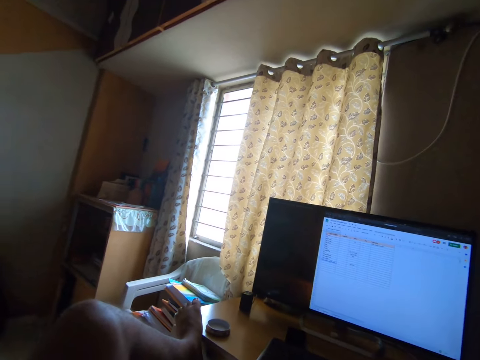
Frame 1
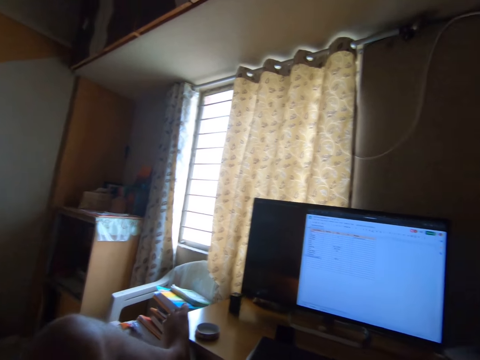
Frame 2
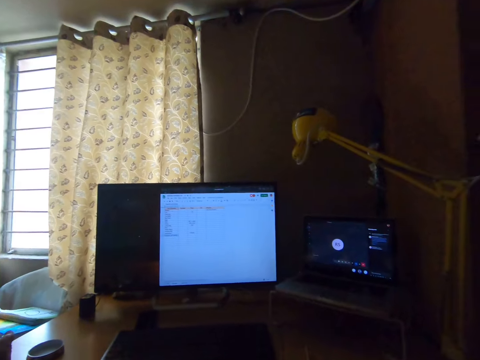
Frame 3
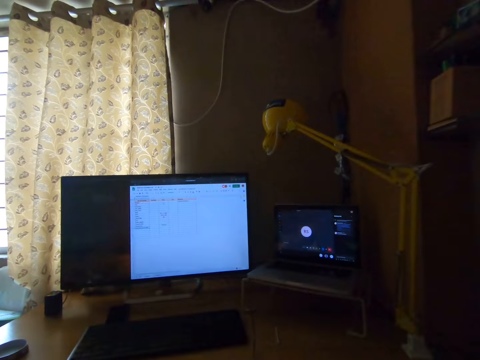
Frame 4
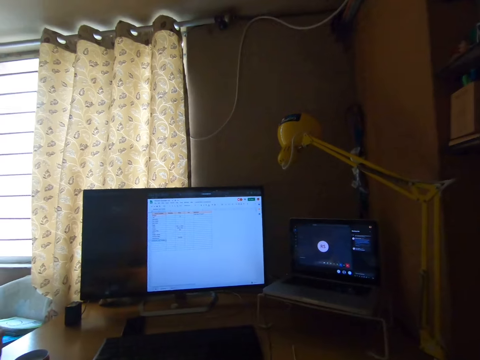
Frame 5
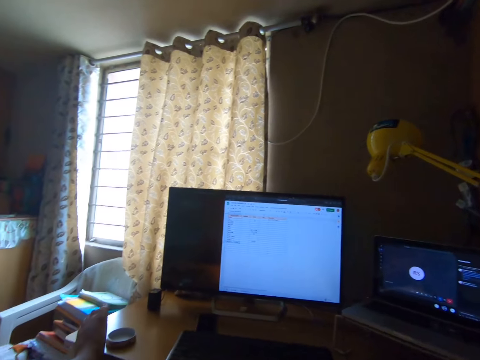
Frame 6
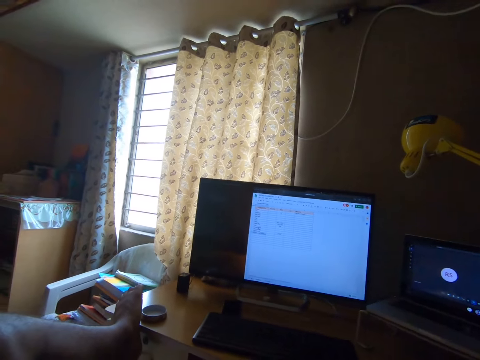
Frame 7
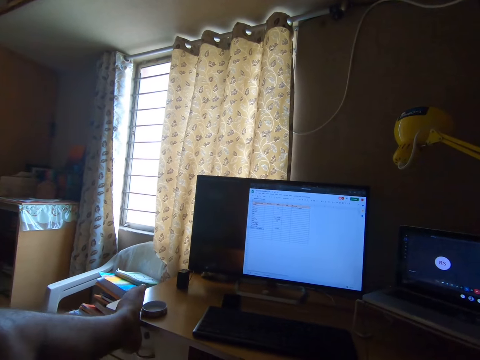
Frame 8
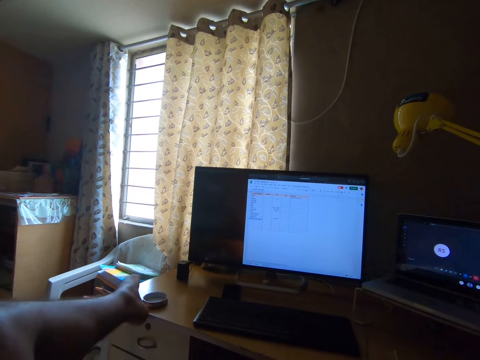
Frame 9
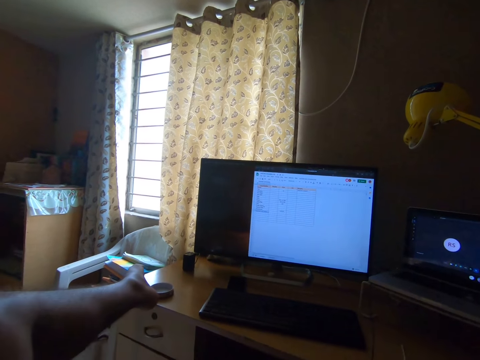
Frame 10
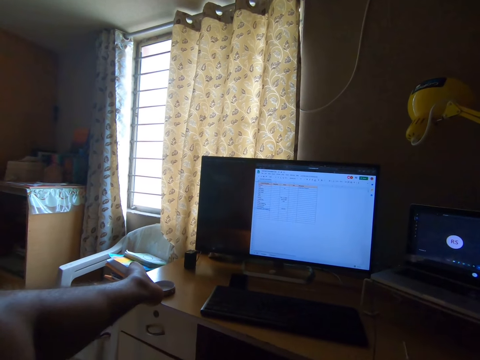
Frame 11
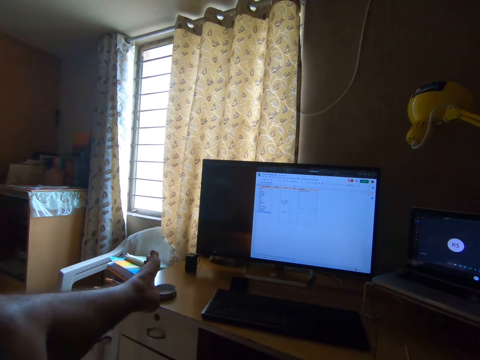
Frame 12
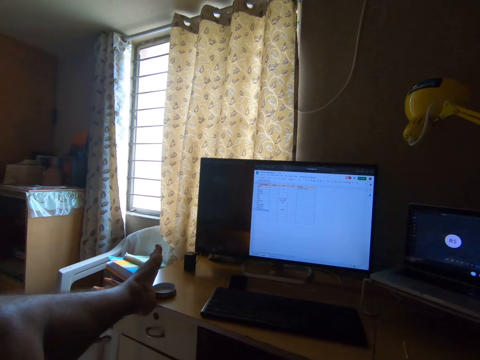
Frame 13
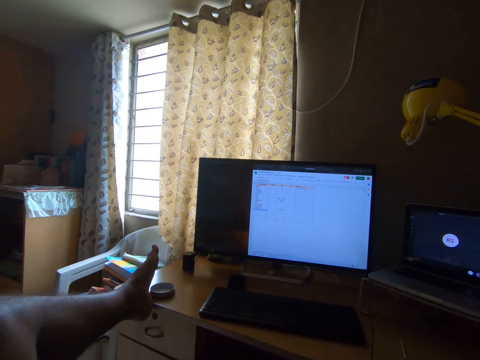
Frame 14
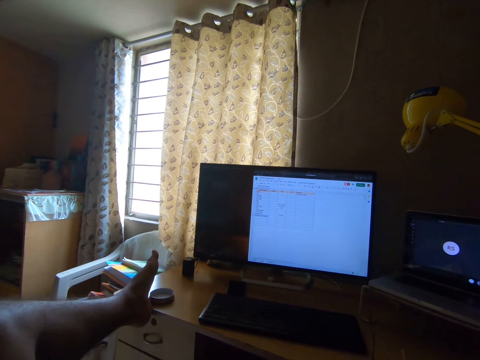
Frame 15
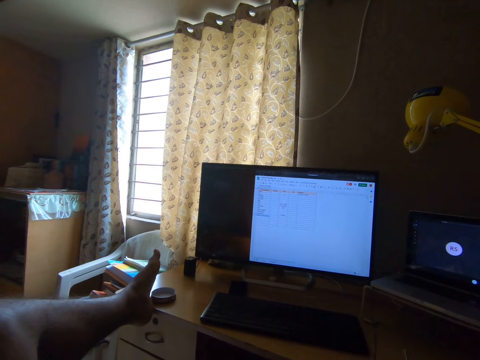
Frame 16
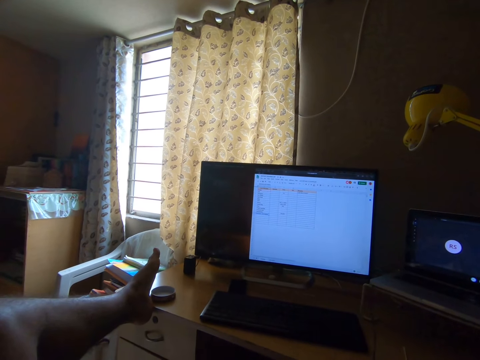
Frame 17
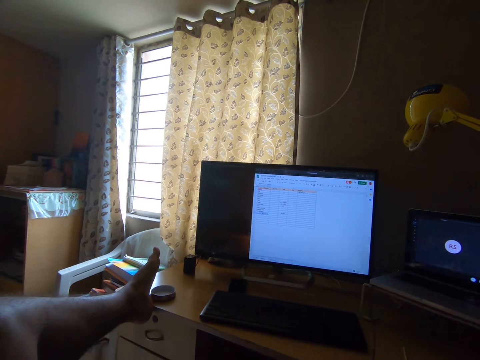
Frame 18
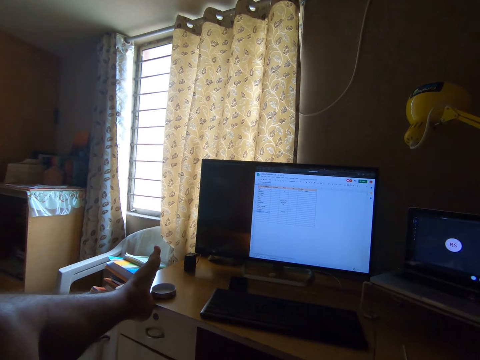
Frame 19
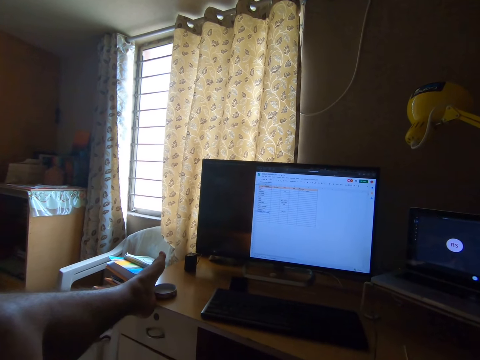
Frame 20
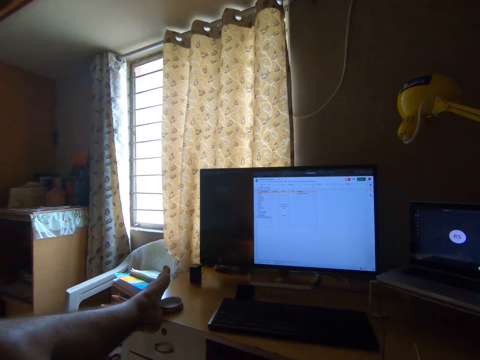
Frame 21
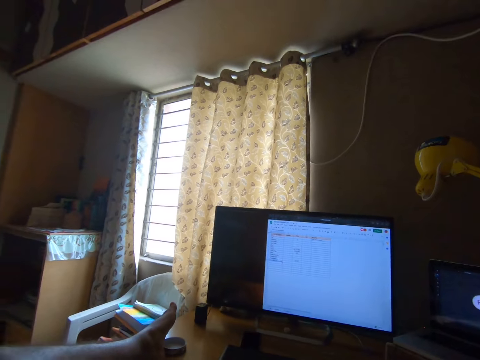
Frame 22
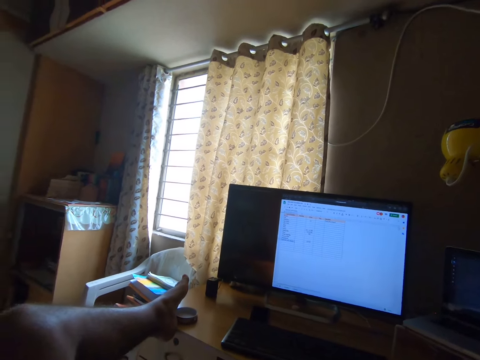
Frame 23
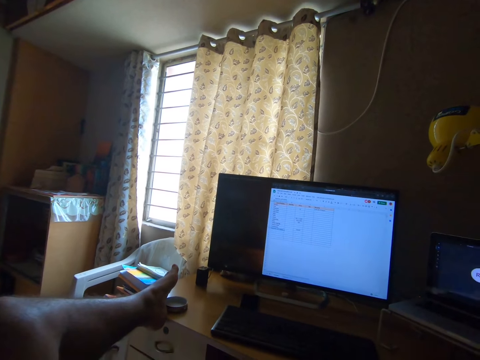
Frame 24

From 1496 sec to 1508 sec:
The camera wearer turns the head left. They turn the head right. They stare at the laptop. They turn the head left. They move the leg. They stare at the leg. They move the leg.

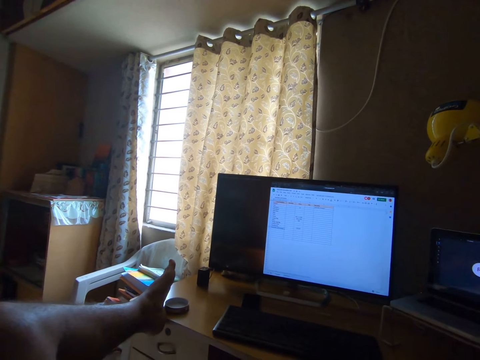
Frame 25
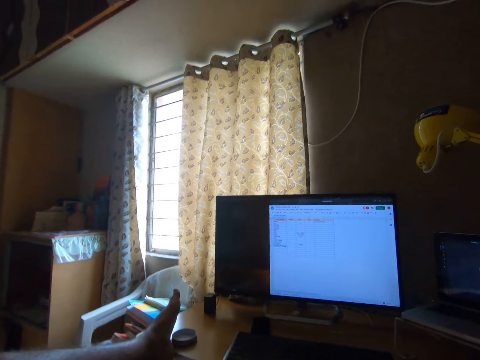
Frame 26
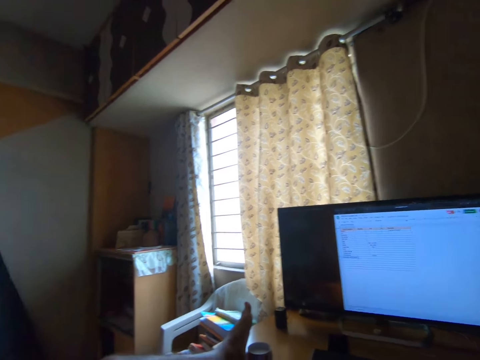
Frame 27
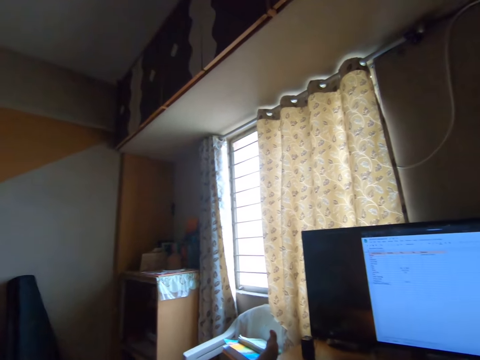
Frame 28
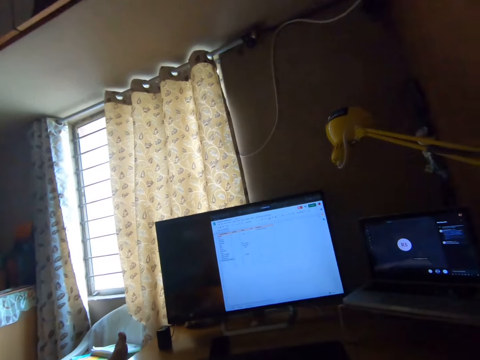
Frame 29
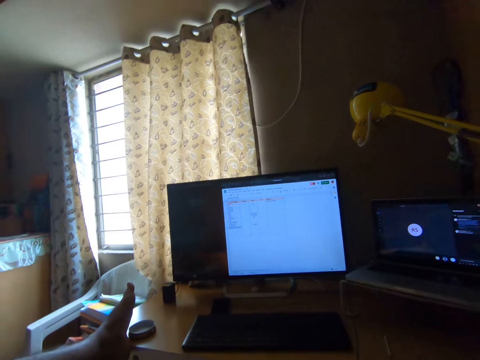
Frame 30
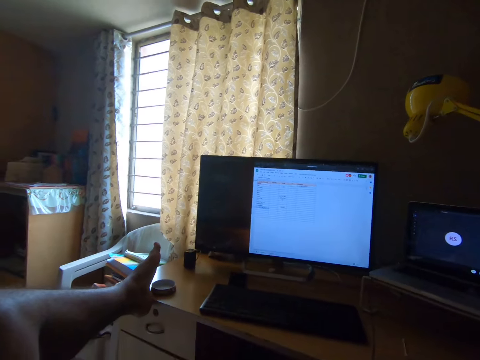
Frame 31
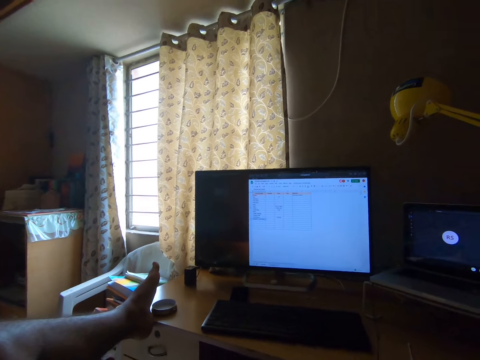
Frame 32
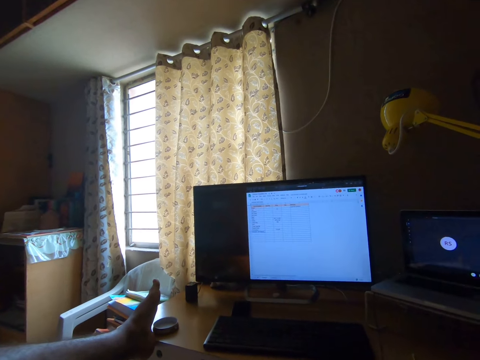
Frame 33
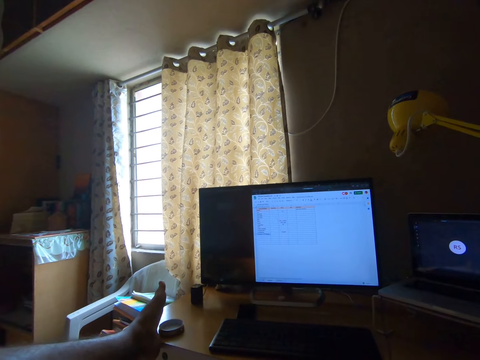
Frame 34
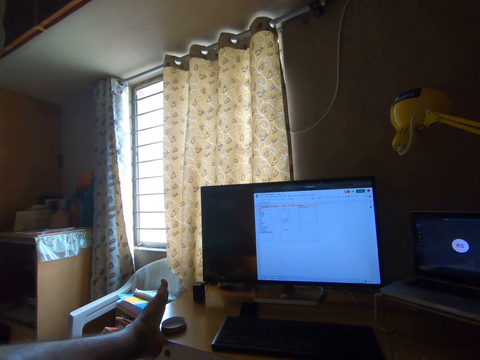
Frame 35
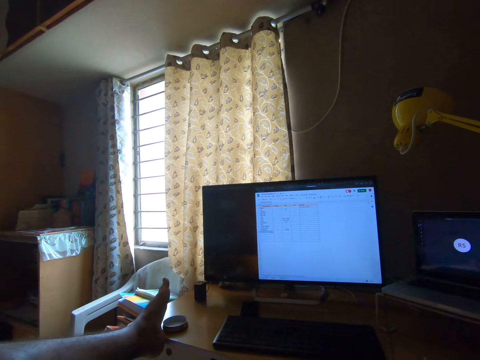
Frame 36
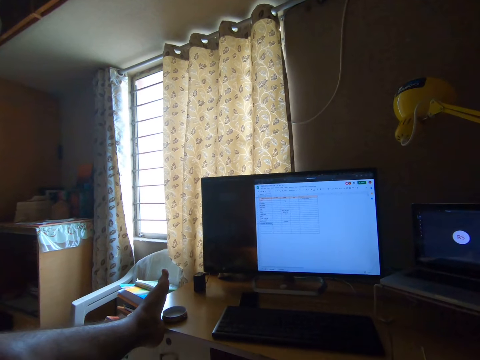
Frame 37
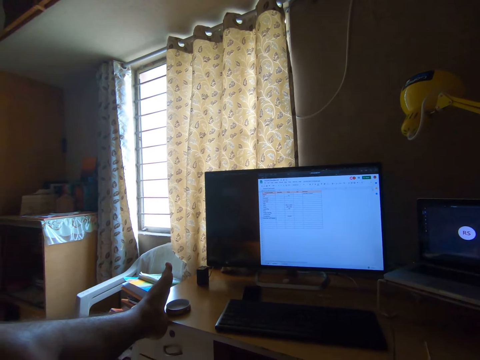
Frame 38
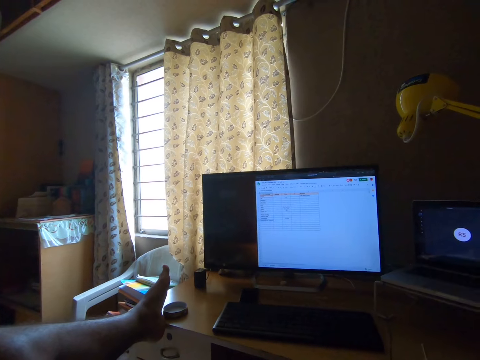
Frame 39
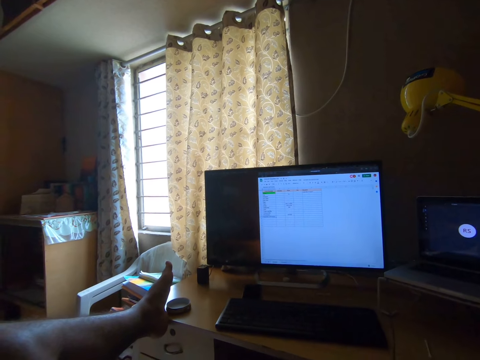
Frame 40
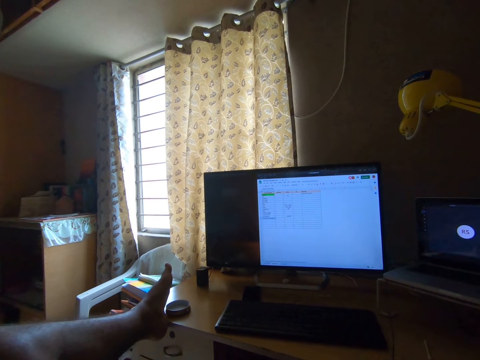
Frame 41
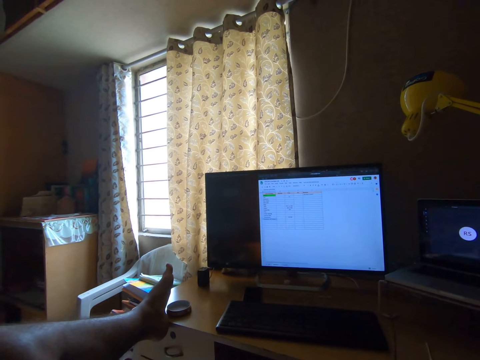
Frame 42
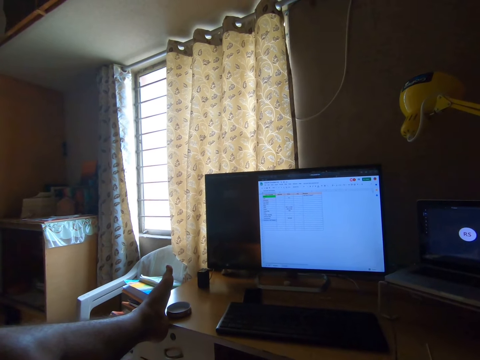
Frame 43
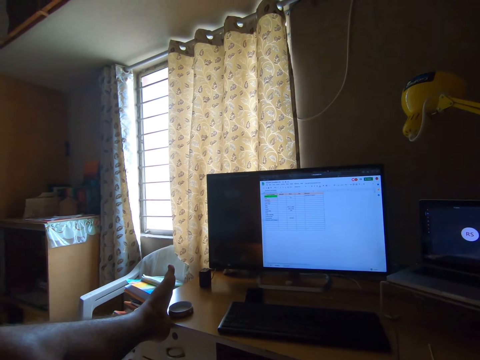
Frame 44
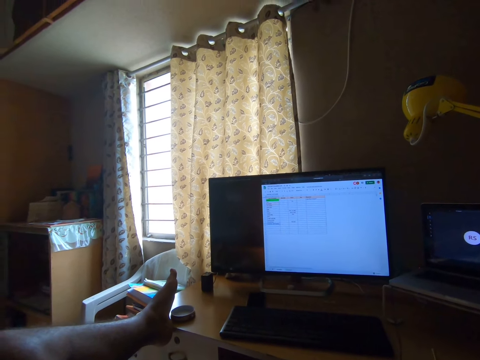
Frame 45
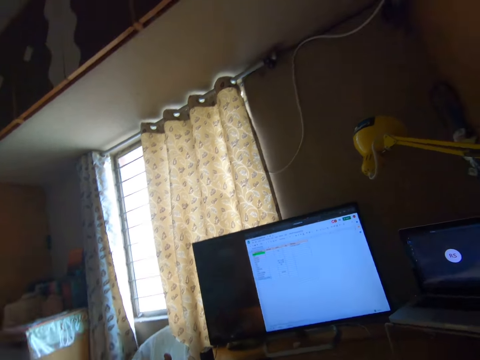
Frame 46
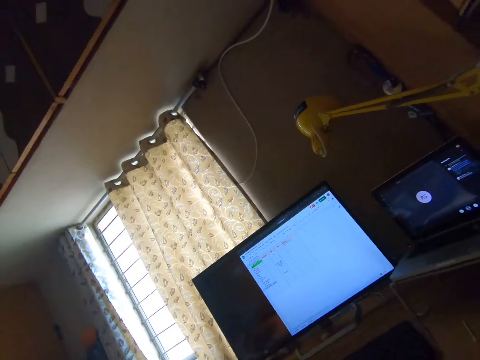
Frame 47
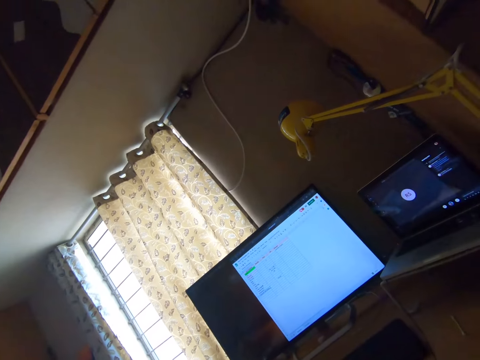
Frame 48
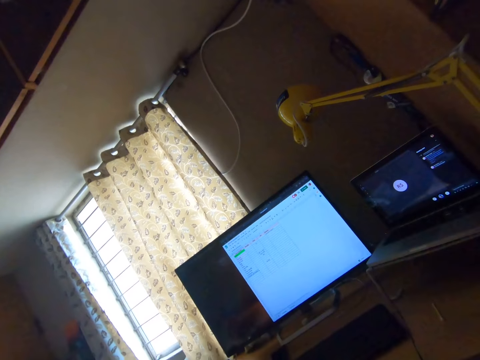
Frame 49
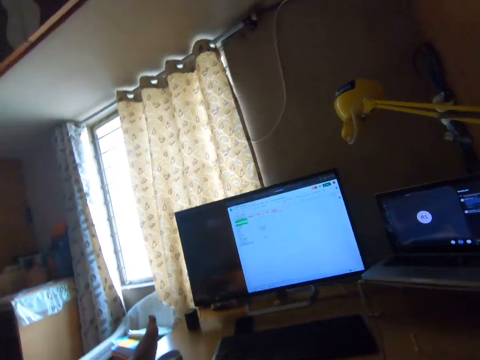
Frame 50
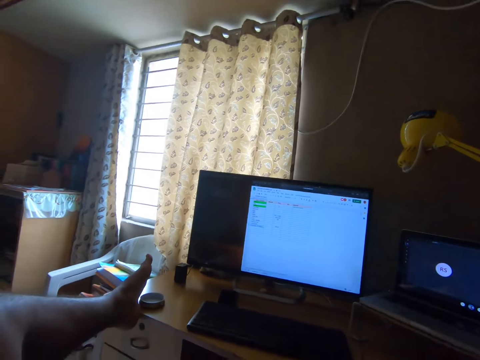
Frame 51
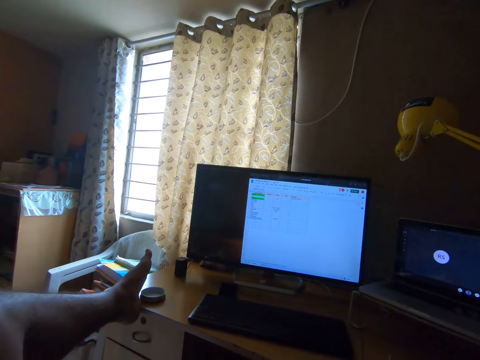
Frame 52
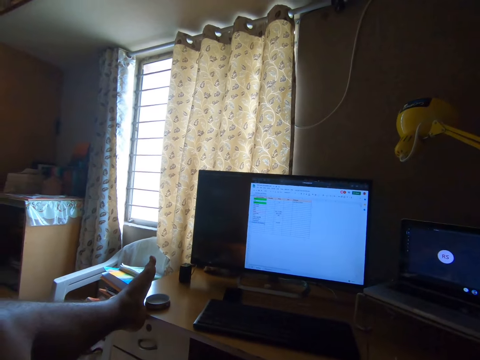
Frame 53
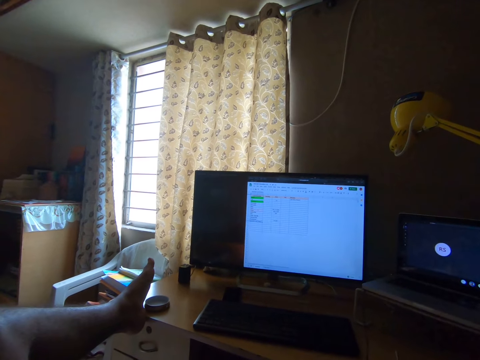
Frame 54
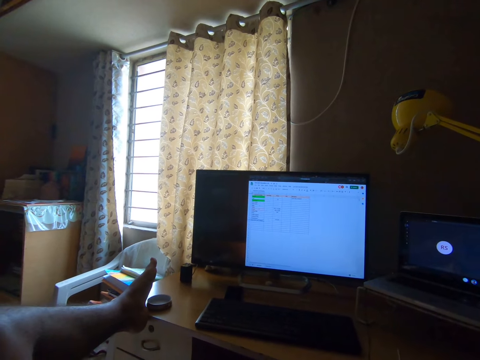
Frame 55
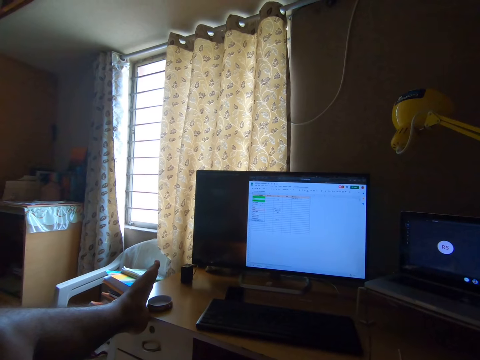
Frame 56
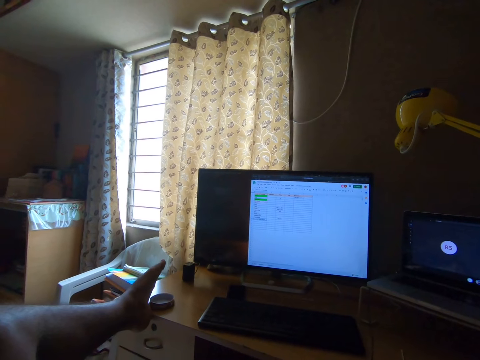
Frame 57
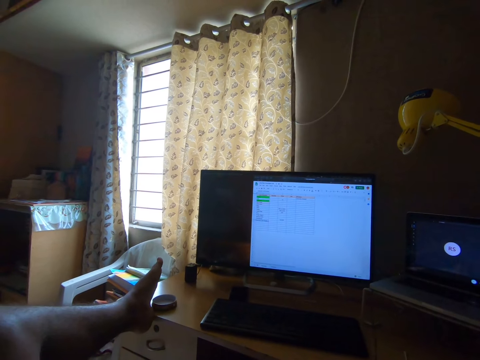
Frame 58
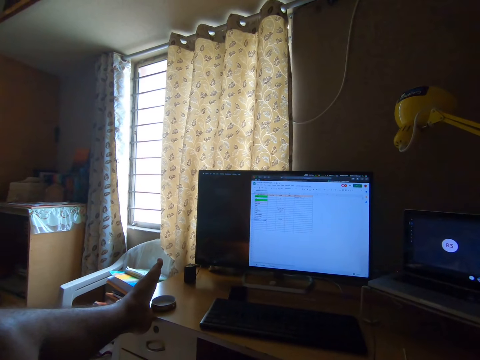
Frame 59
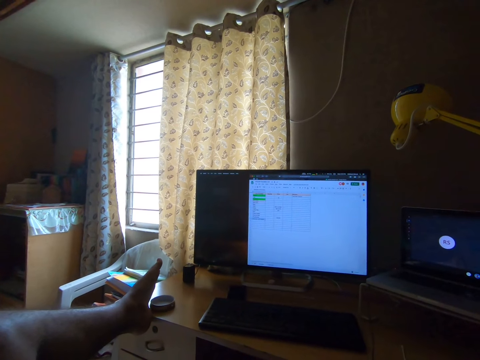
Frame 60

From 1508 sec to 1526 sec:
The camera wearer moves the head up. They turn the head right. They move the head down. They stare at the television. They swing a hand. They touch something. They turn the head right. They turn the head left. They stare at the television. They move the leg.
